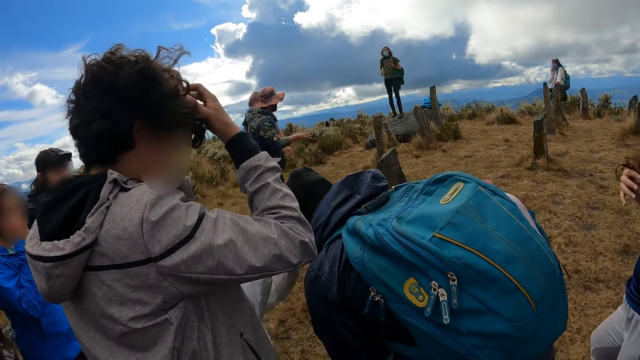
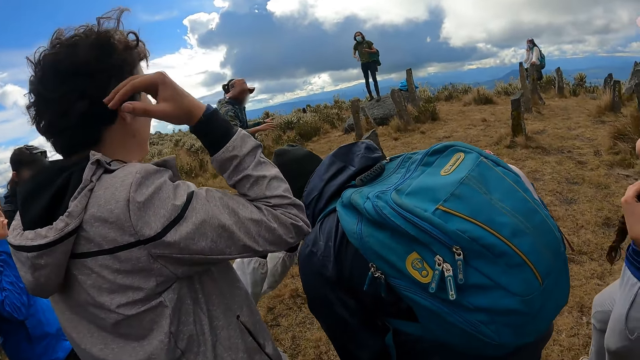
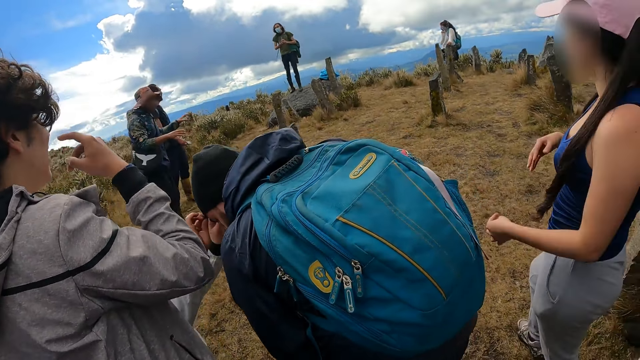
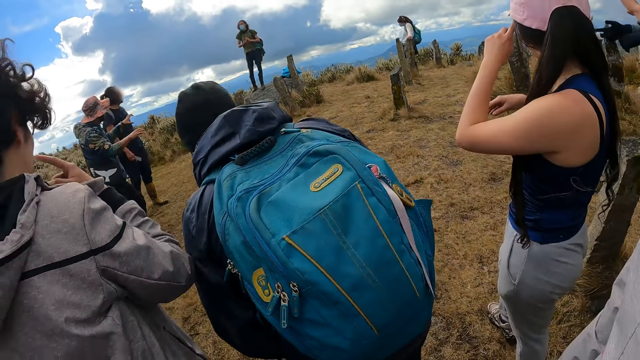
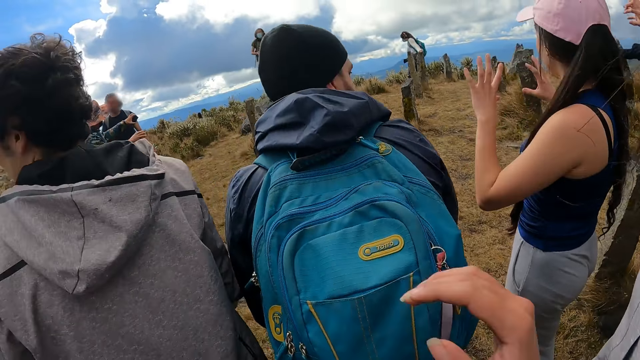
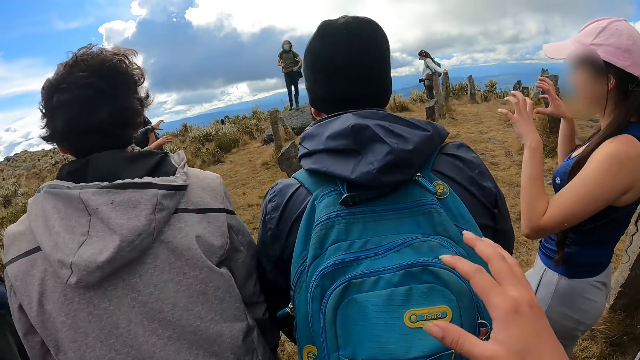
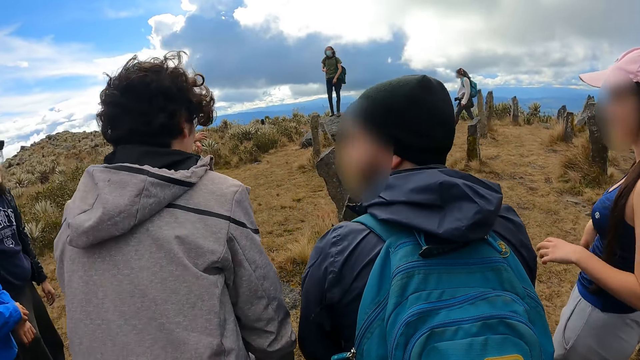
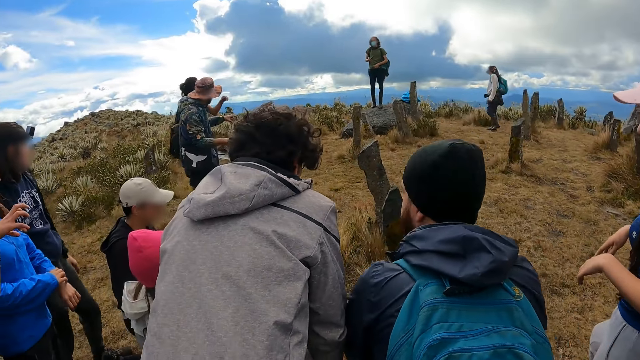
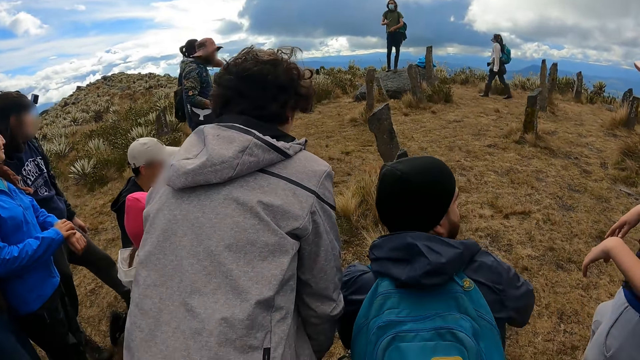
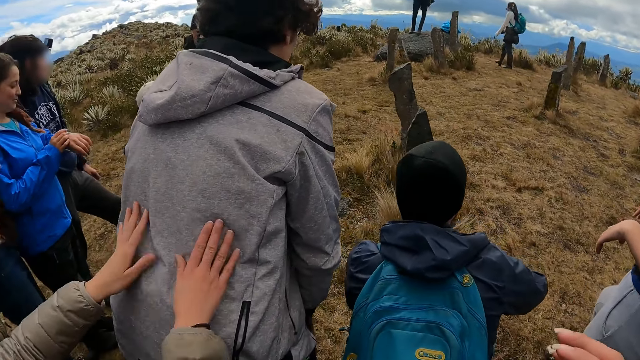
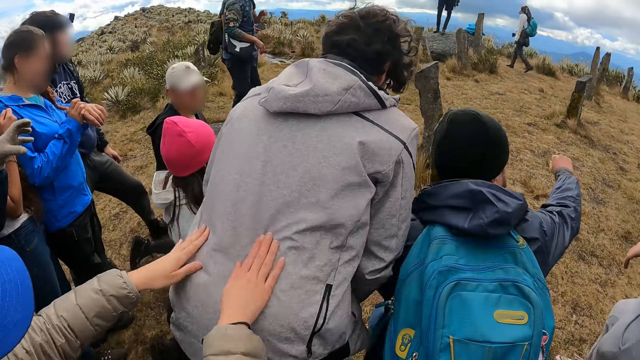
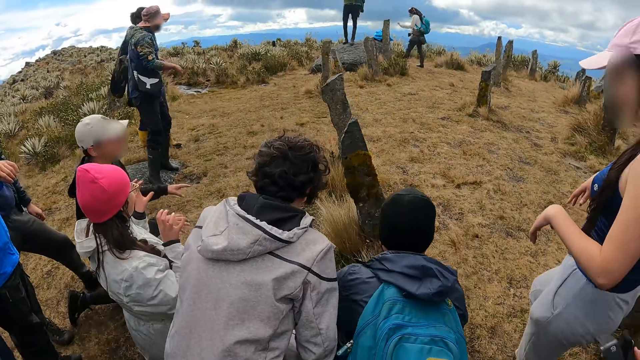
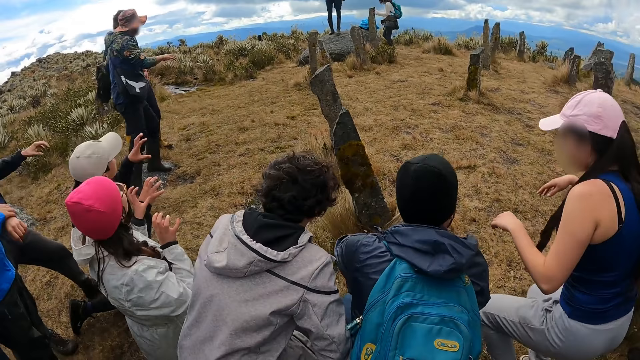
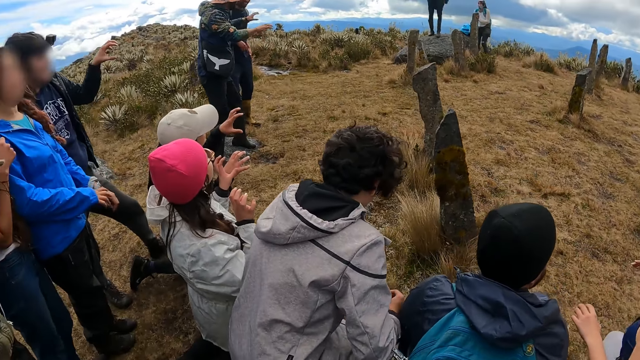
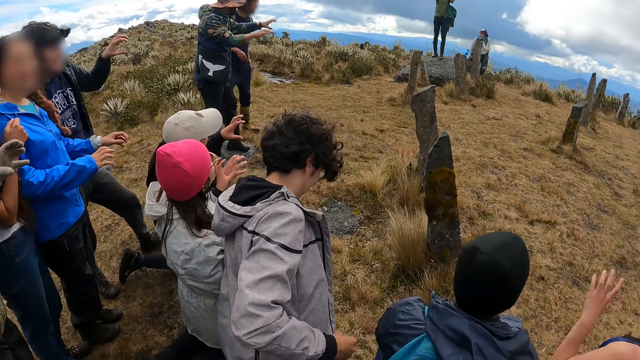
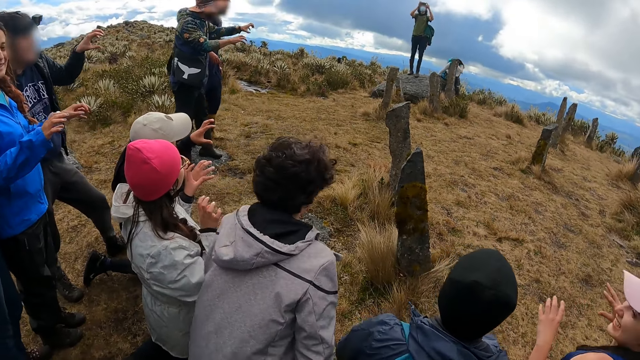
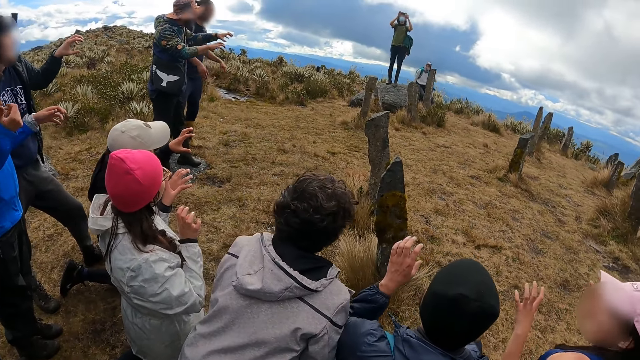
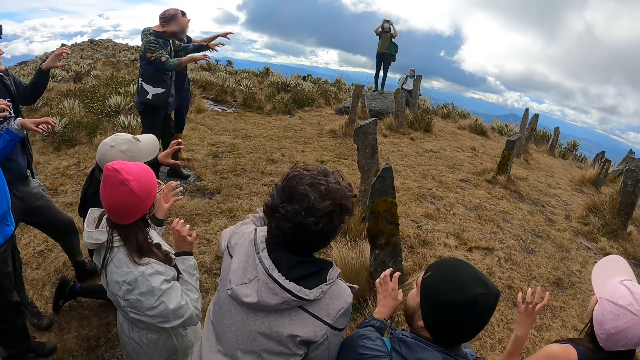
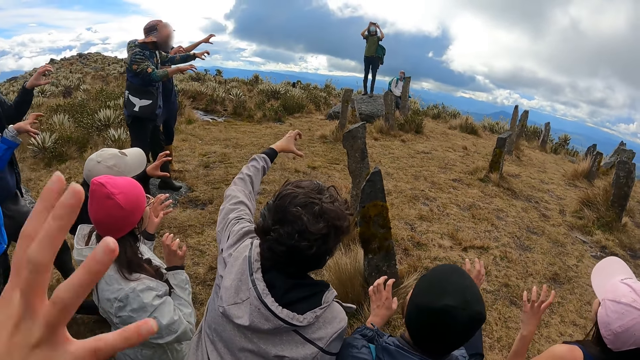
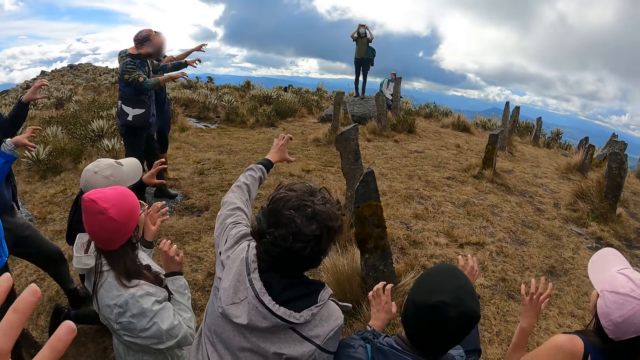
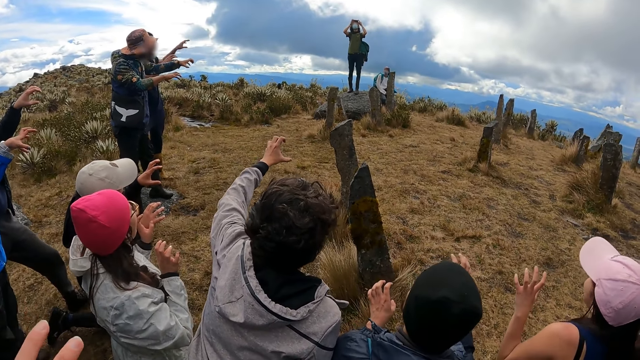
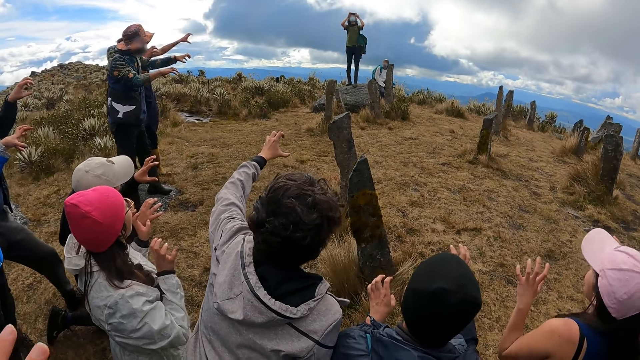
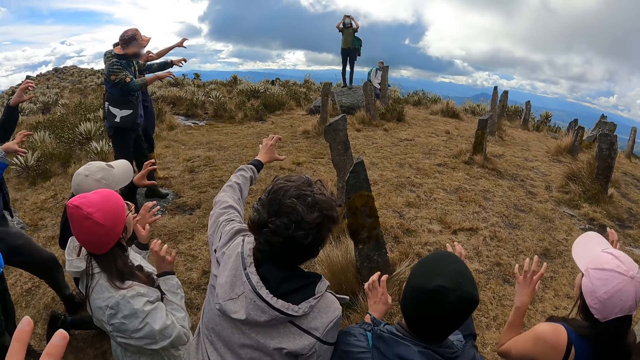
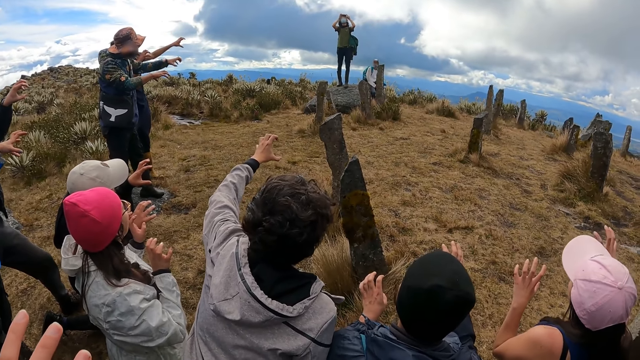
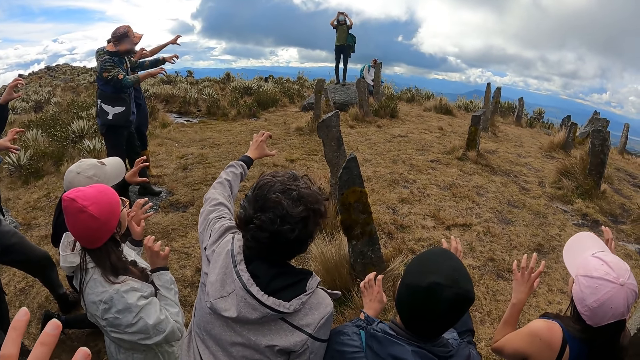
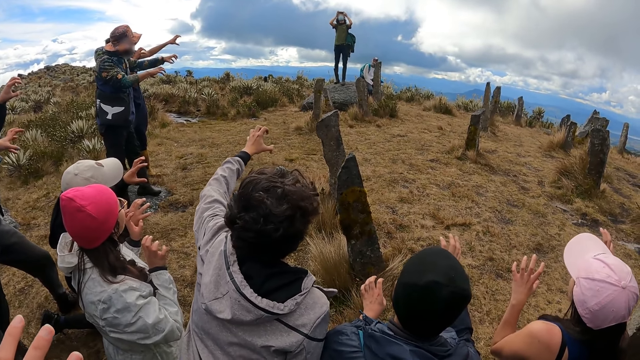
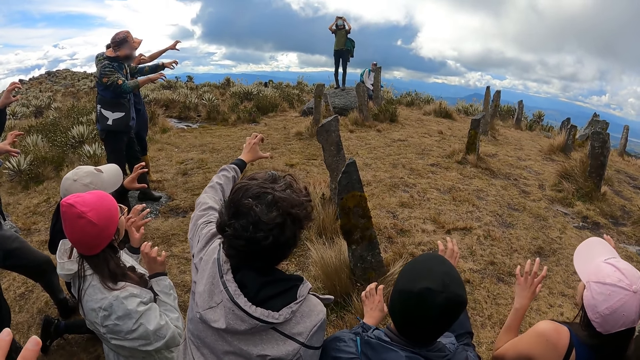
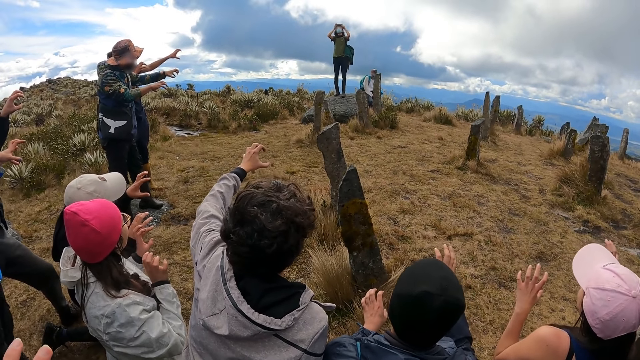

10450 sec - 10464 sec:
A person touches the hair. A woman adjusts the cap on the head of a man. Another person touches the hair. The camera wearer raises the right hand. Two people bend beside the camera wearer. The man kneels down. The camera wearer moves the right hand. A person touches another person's back. Two people bend beside the camera wearer. A person raises both hands. A person raises the left hand. Another person raises the left hand. Another person raises a hand. The woman lifts both hands. A person takes a photo. The man lifts both hands.

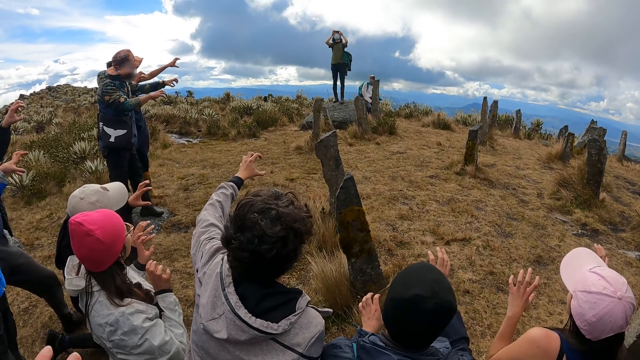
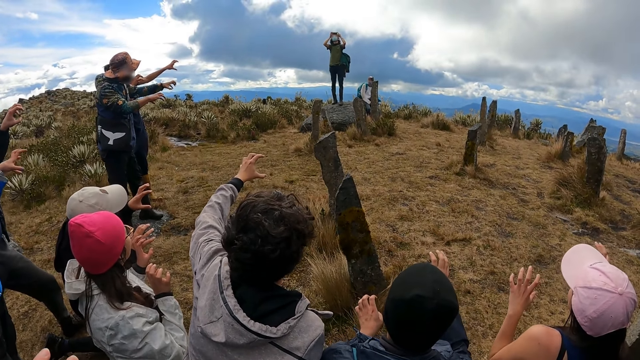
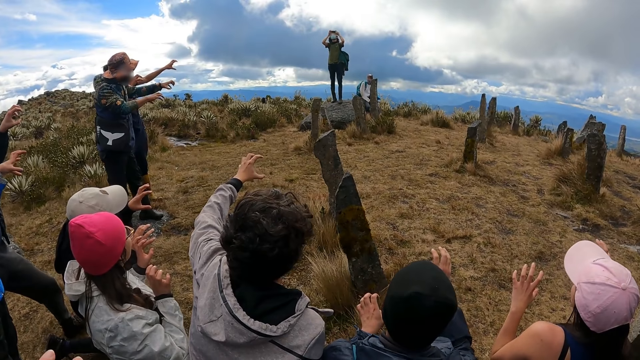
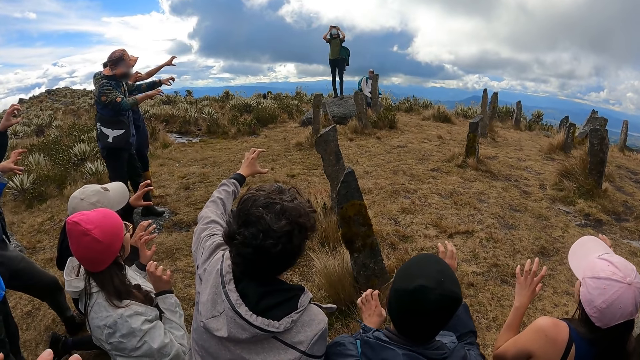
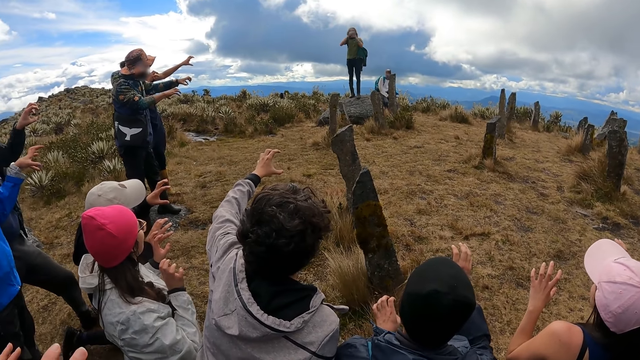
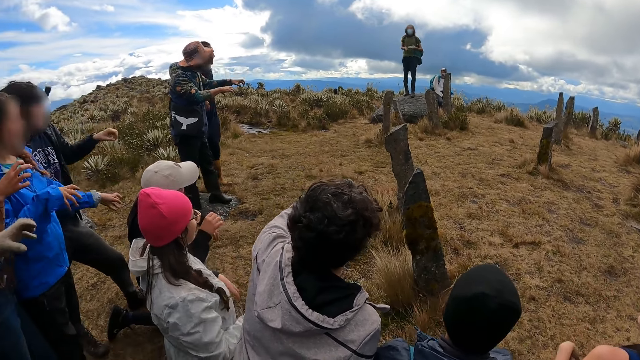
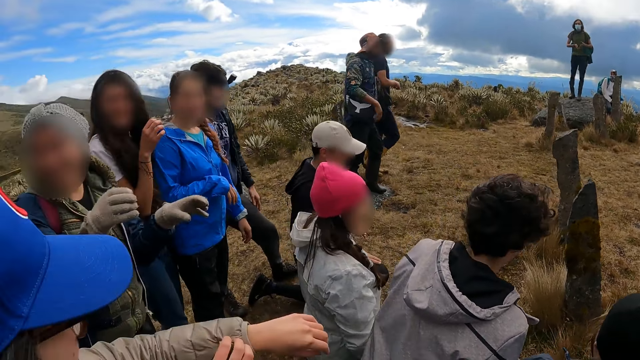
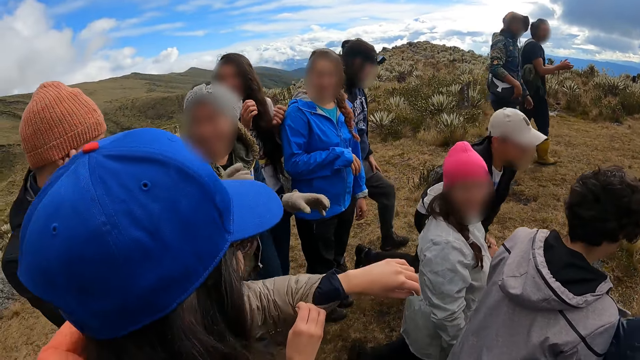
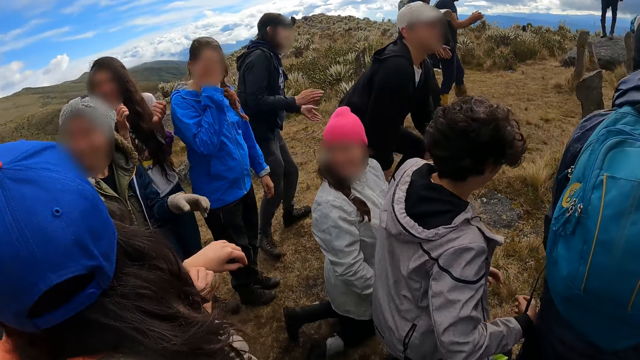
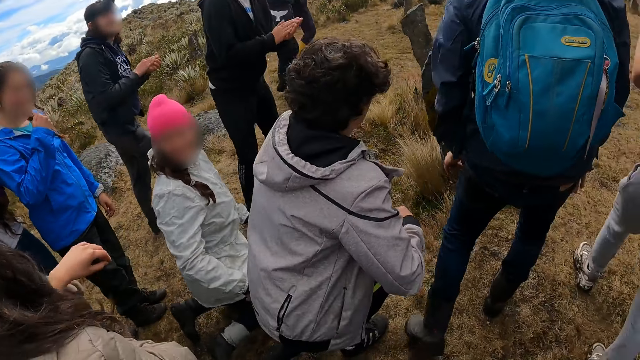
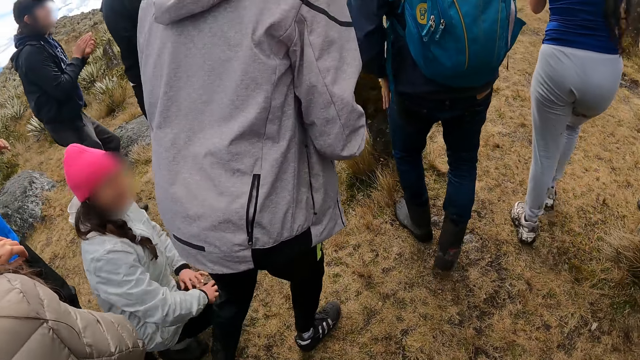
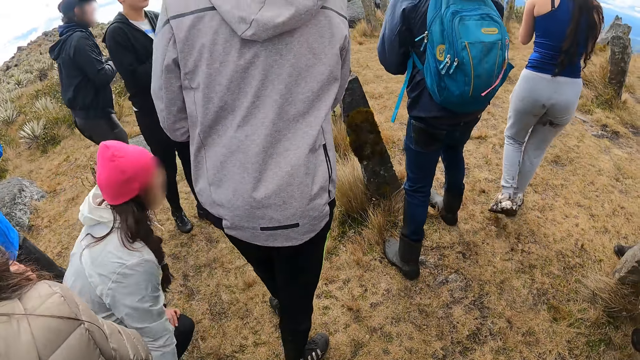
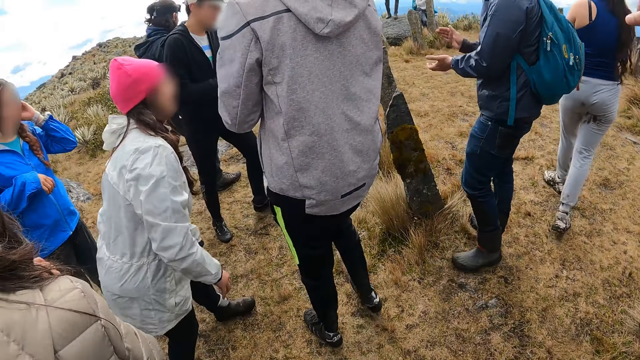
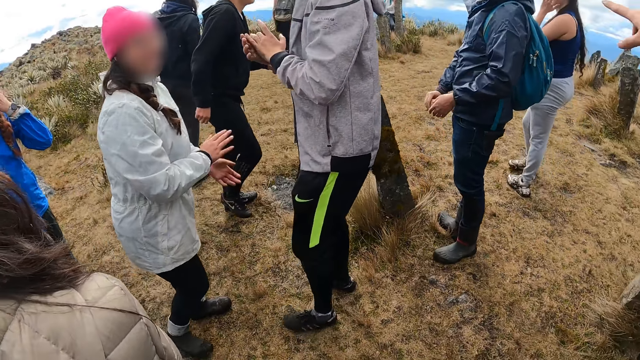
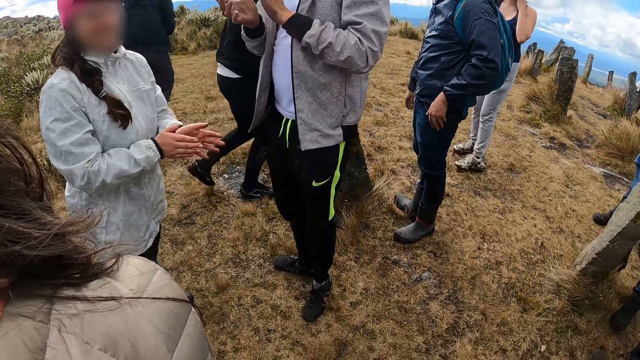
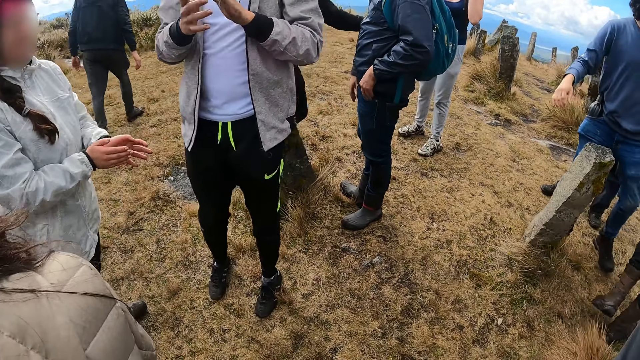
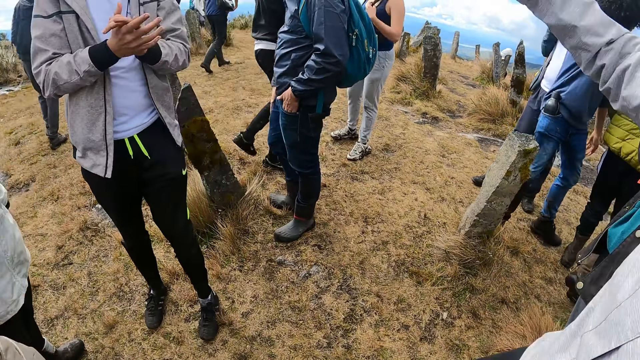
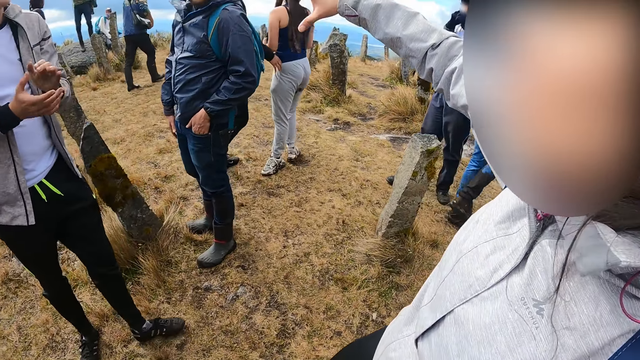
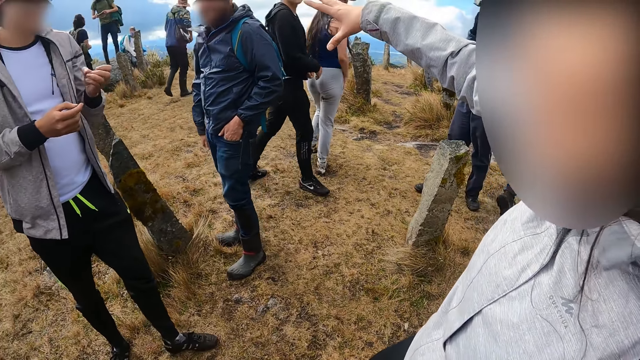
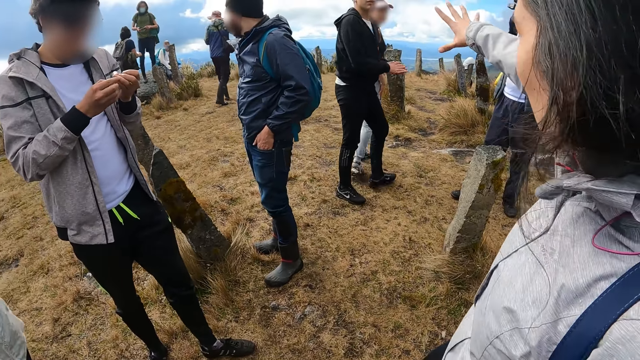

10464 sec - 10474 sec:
Two people put the hands down. One of them turns around. The man stands upright. The woman stands upright. Two people clap hands. The woman dusts both of her hands. The man puts his left hand in his pocket. A person shows thumb down, raises the right hand and moves the right hand.
